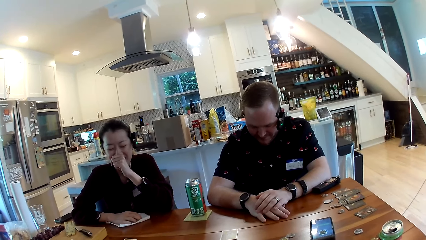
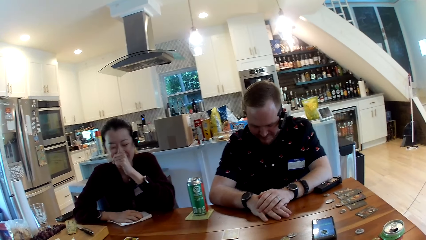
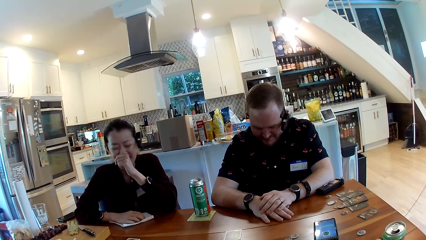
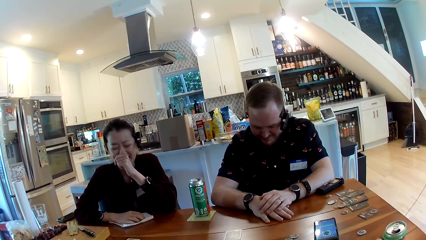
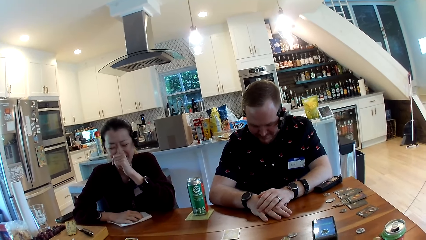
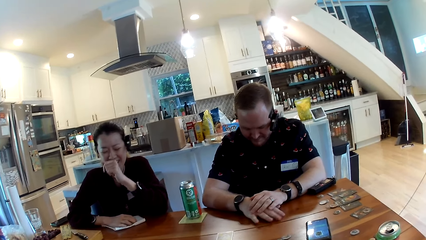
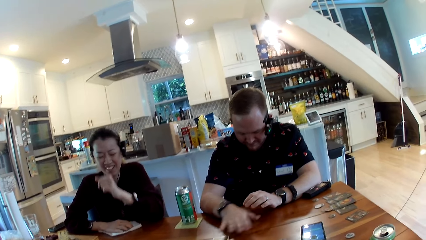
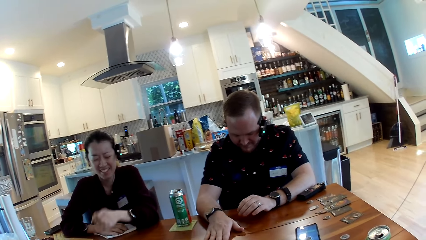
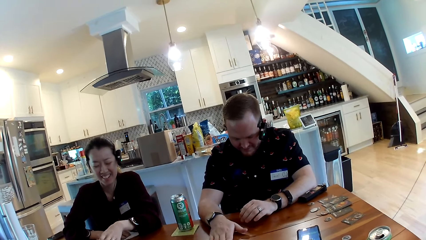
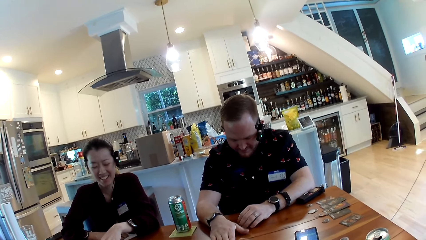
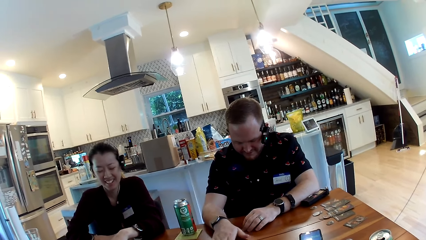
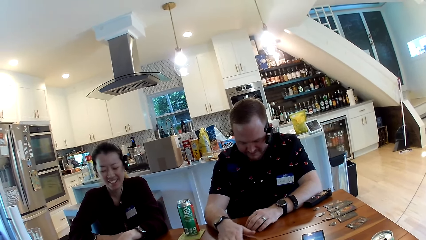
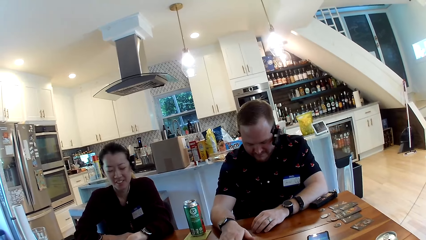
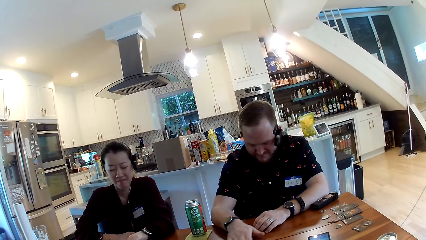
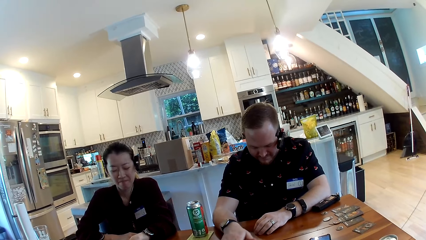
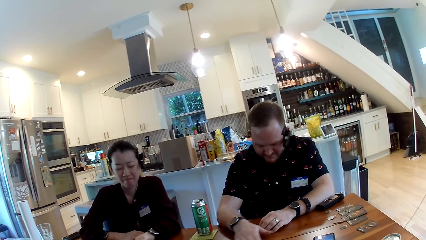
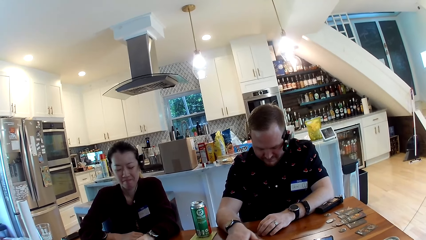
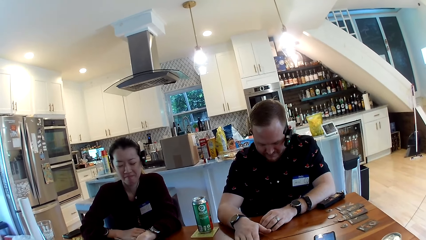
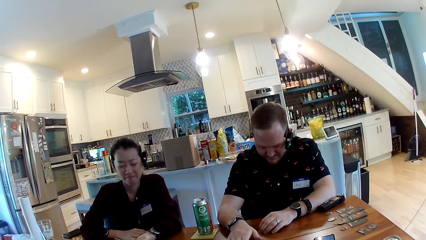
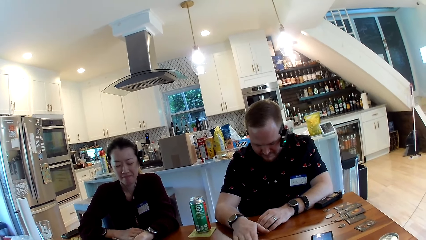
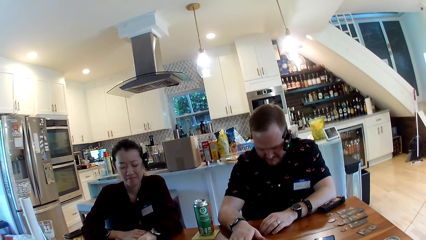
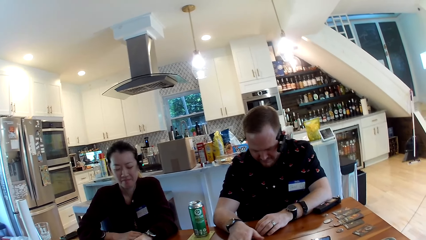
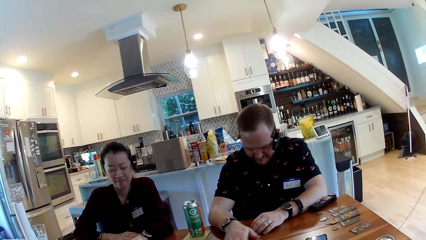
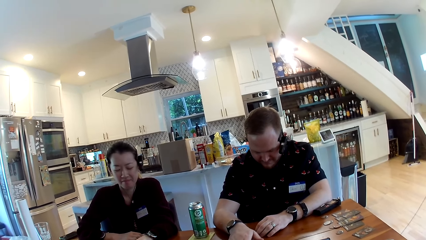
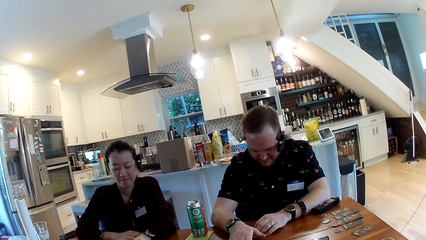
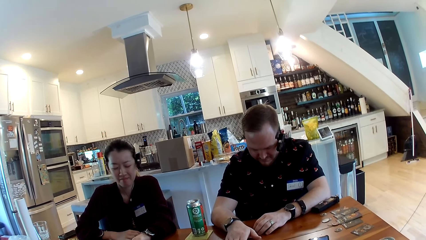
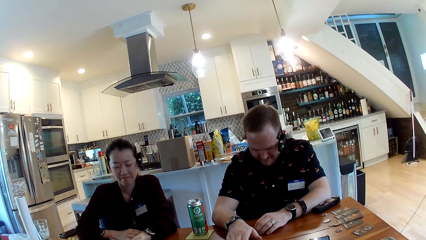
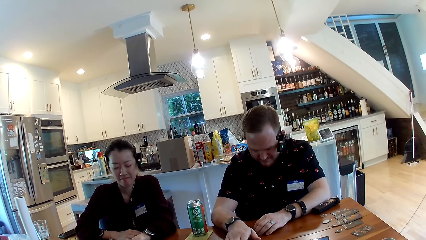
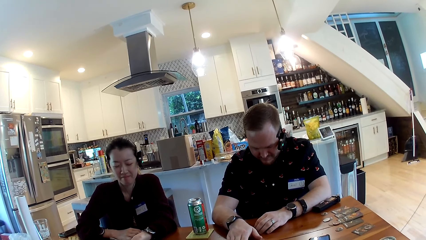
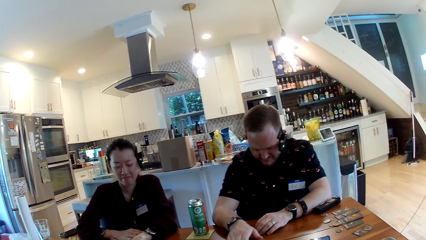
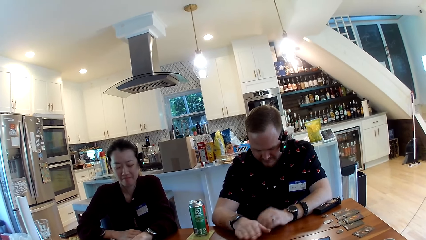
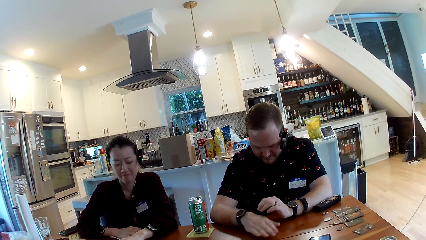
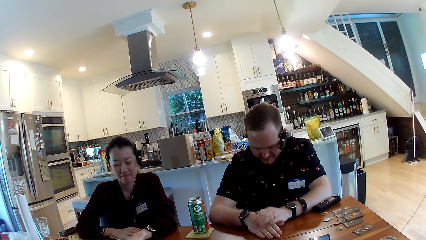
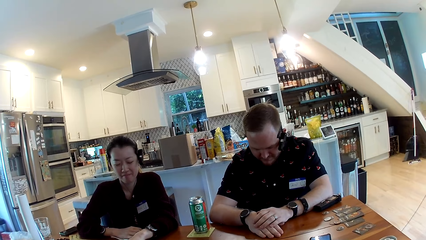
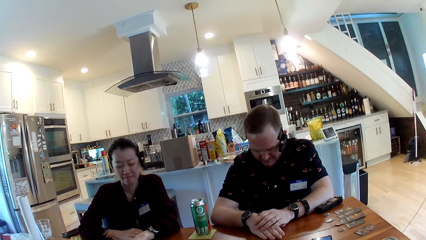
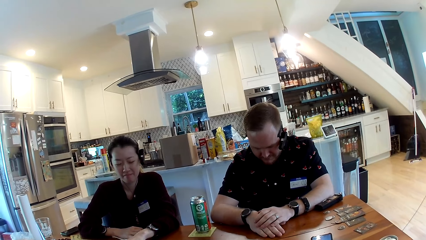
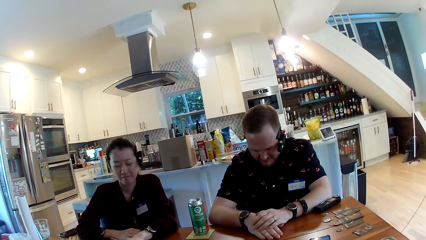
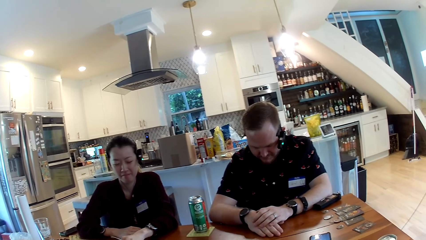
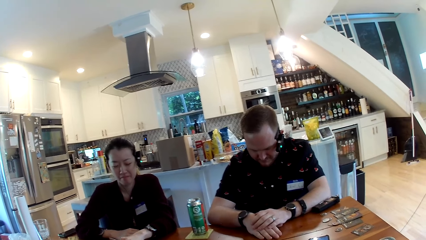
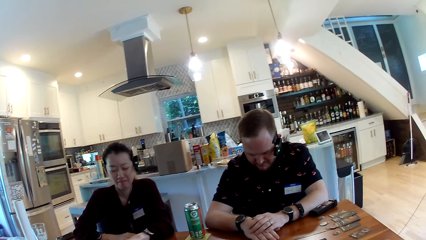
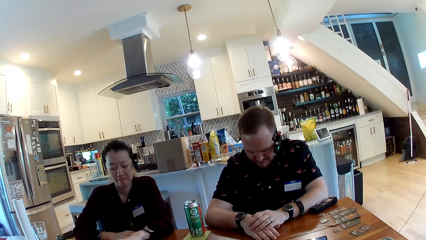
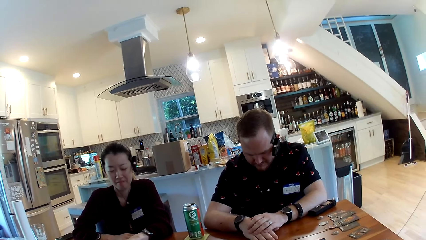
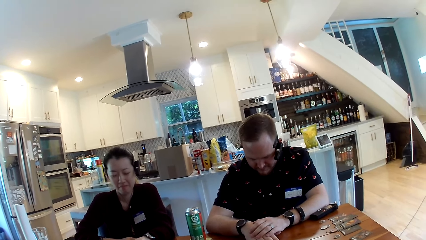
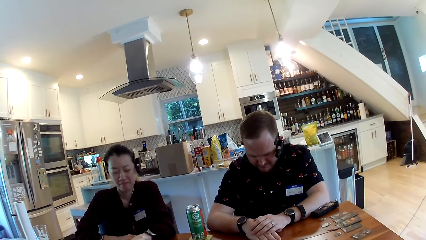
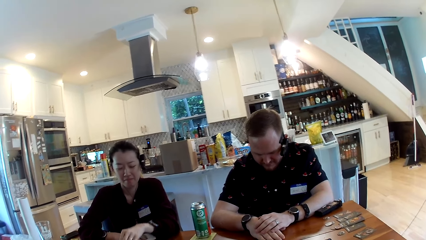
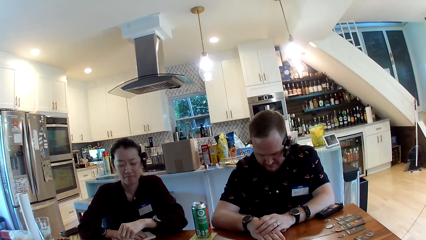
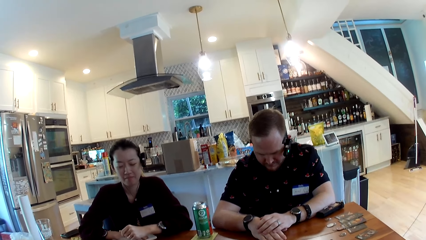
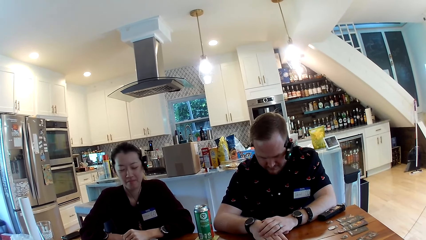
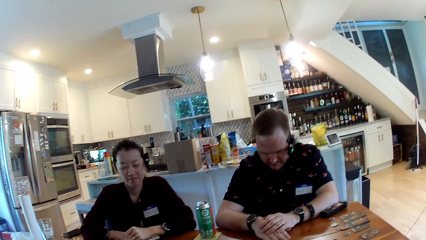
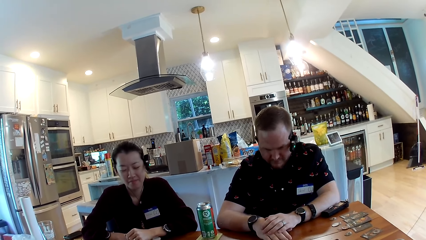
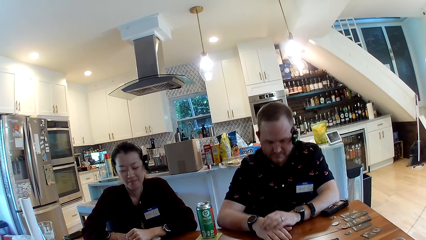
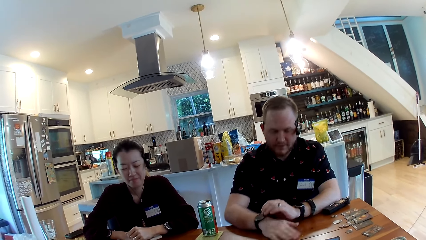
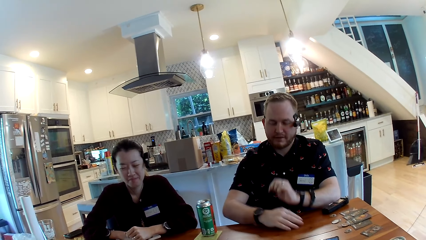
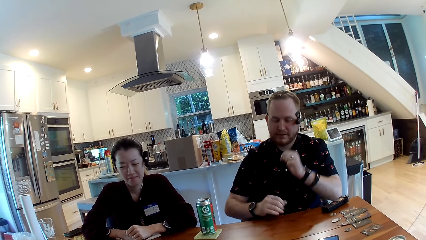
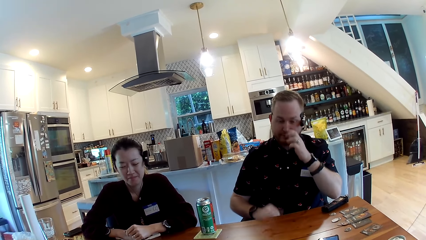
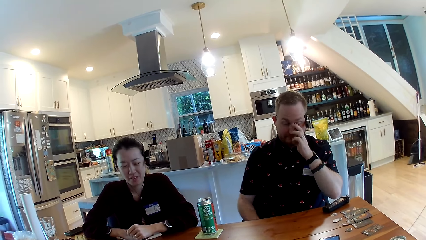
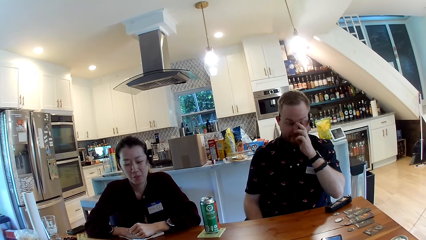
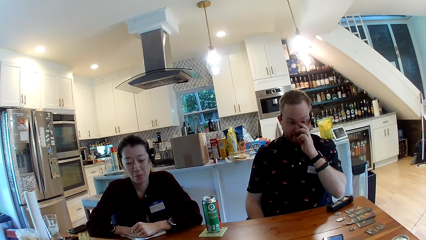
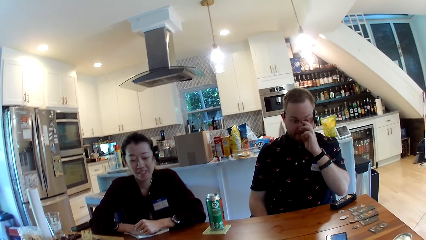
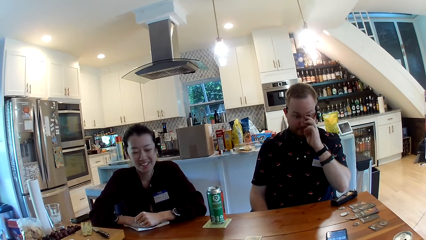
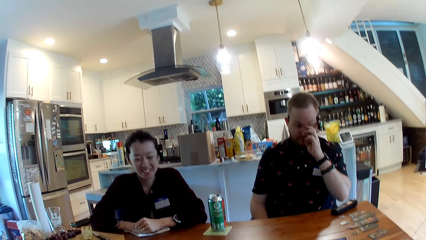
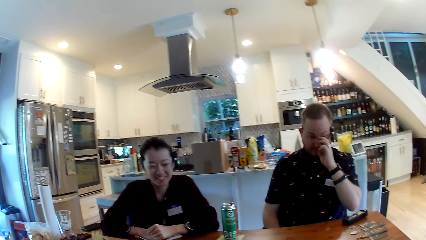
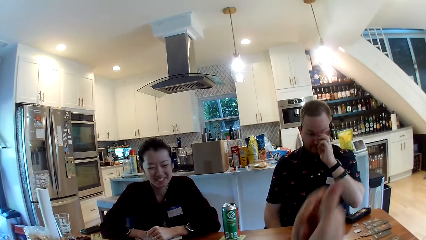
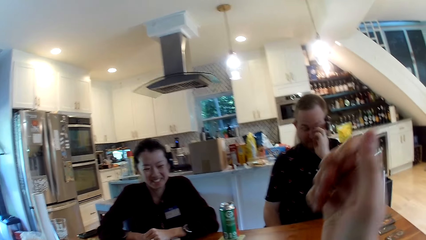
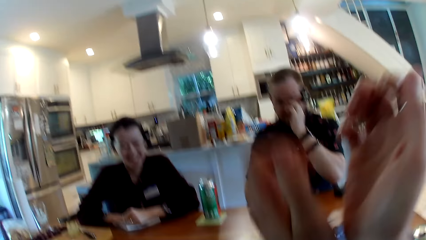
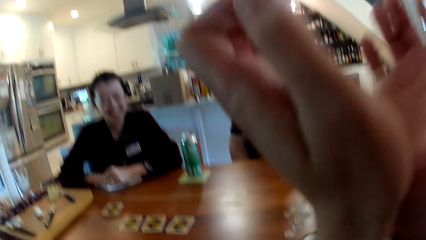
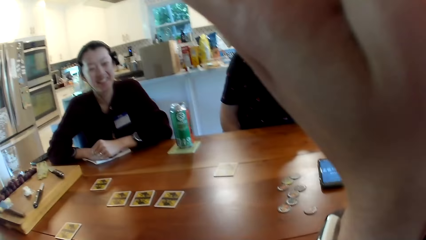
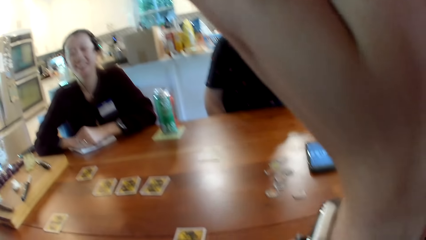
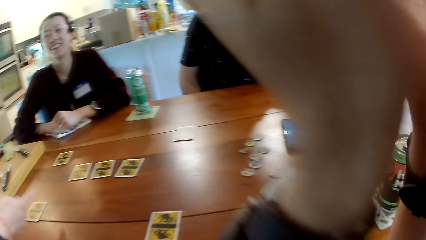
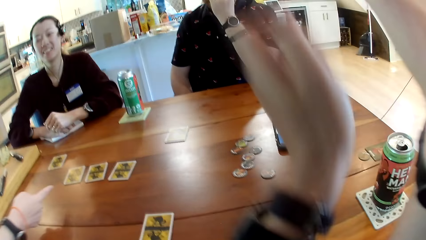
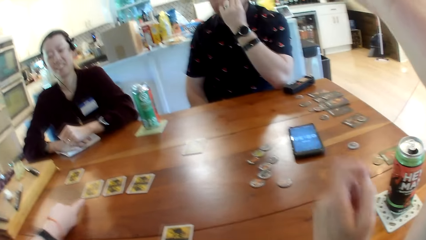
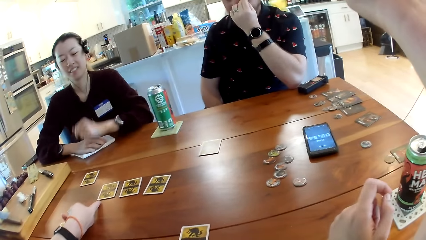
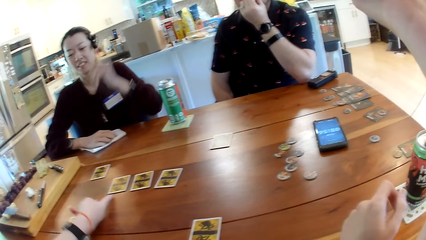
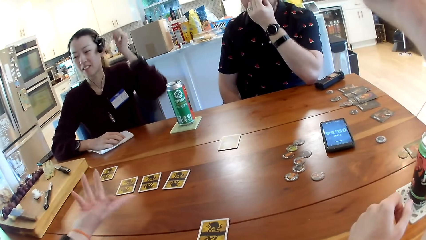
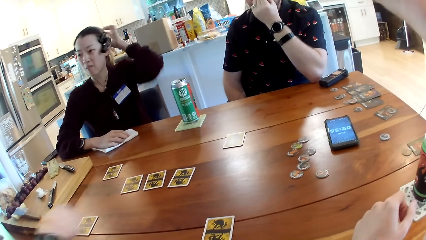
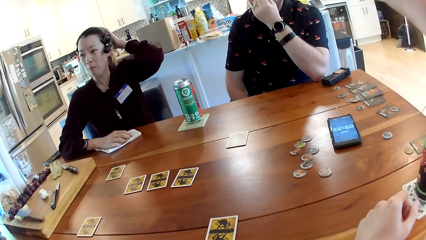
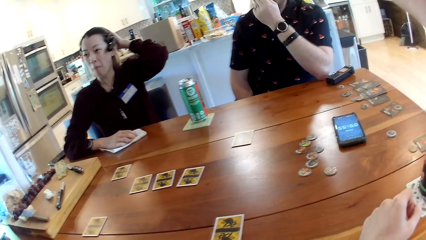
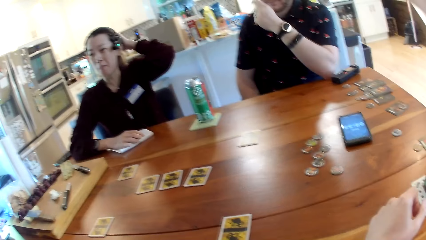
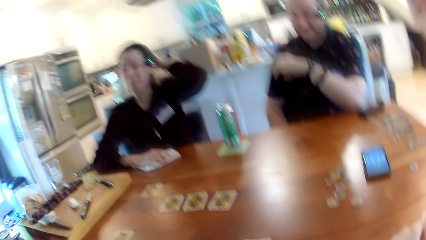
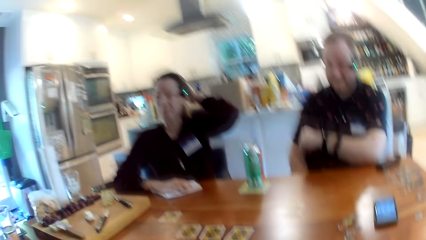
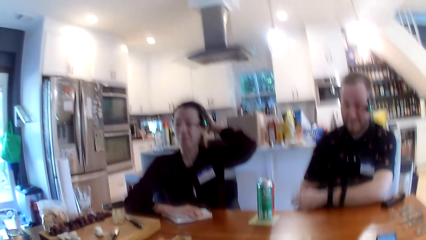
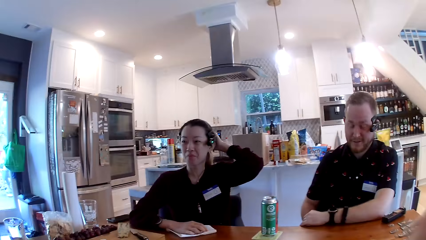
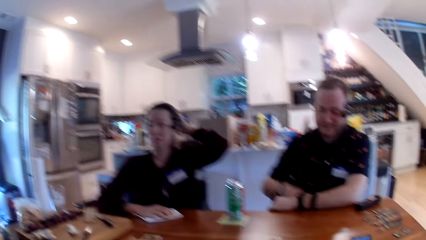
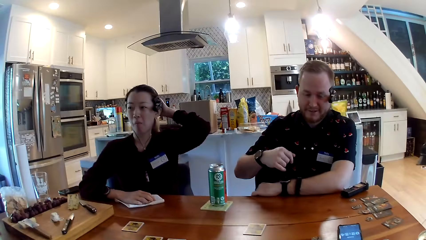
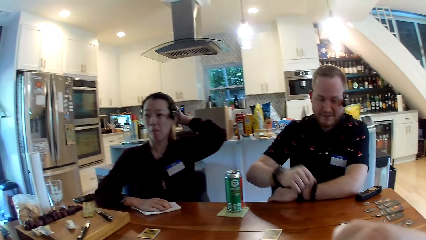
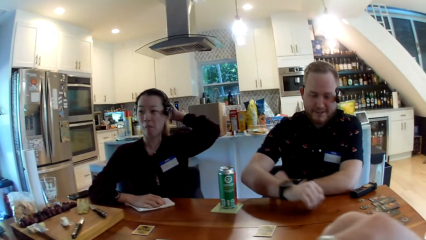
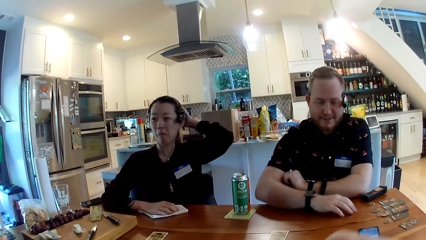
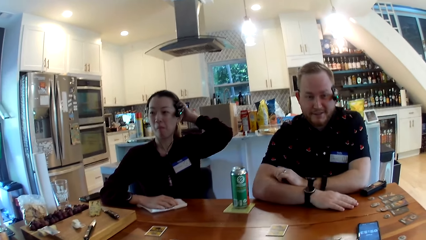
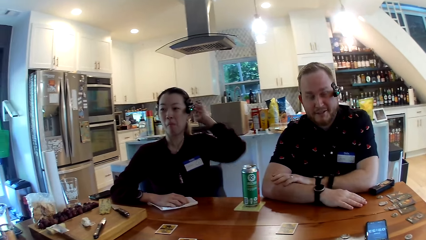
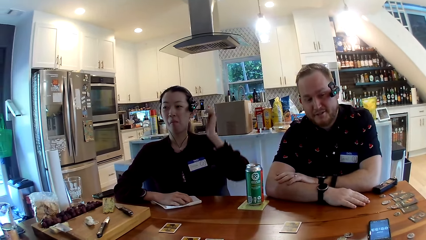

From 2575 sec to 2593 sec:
The man moves a card on the table with his right hand. The man stares at the cards on the table. A person stares at the cards on the table. The camera wearer stares at the cards on the table. The man scratches his eye. The camera wearer moves their hands. They rub their face with their hands. The woman points to a card on the table with a finger on her left hand. The person touches her head.
